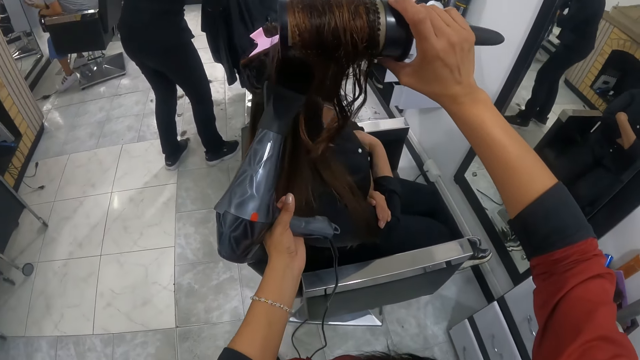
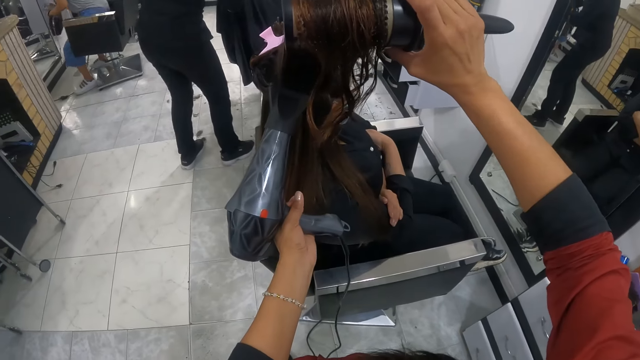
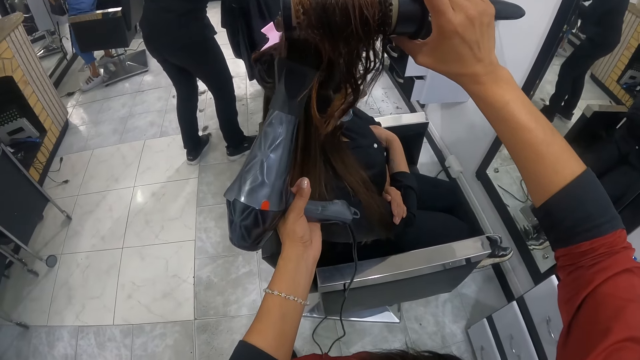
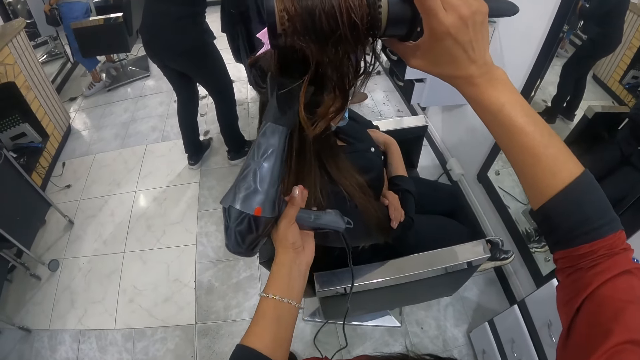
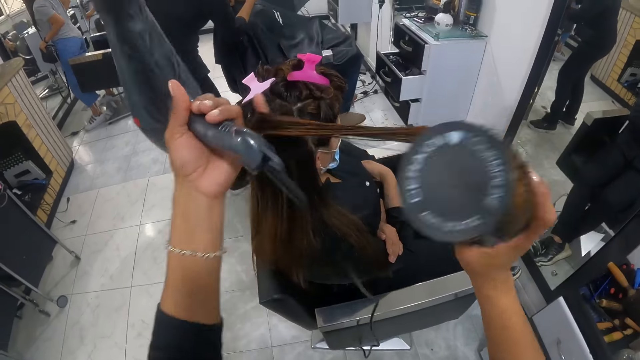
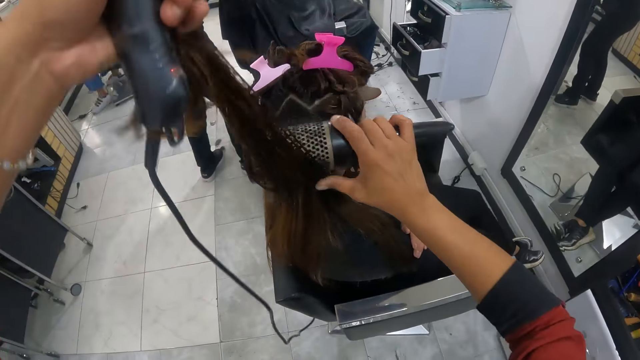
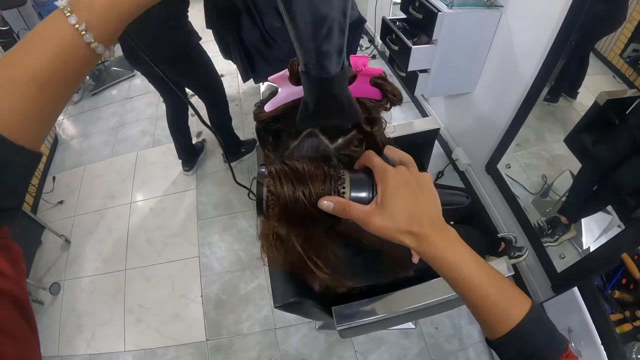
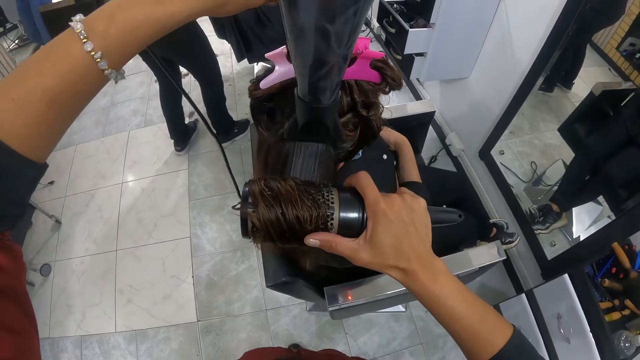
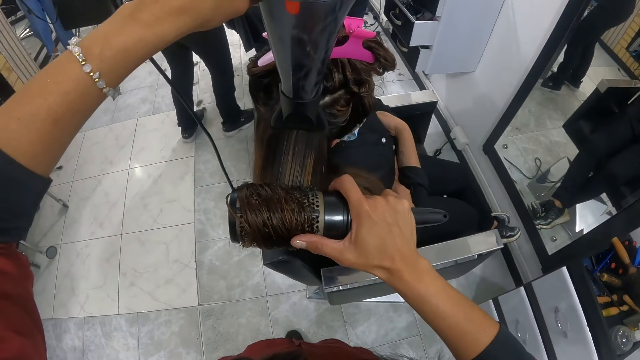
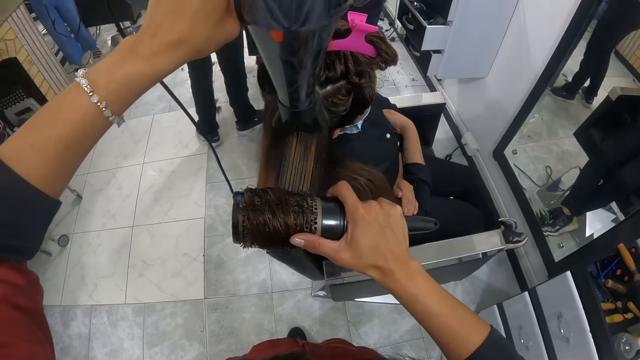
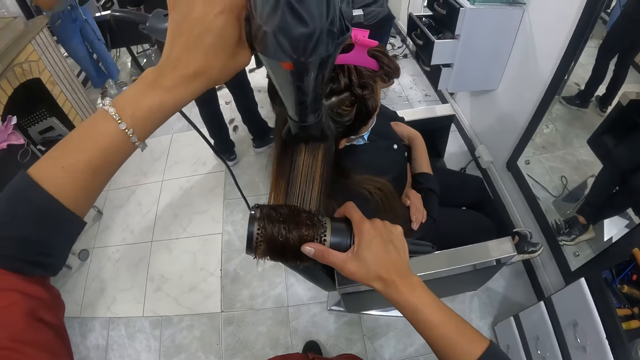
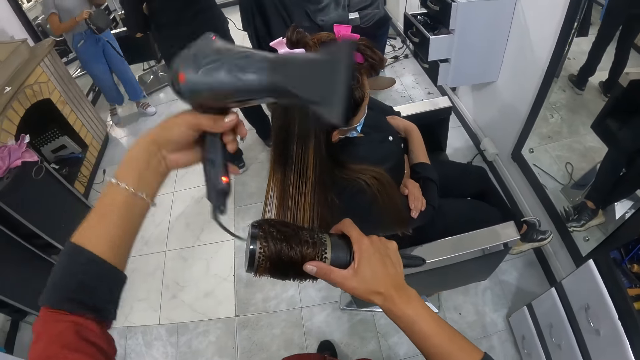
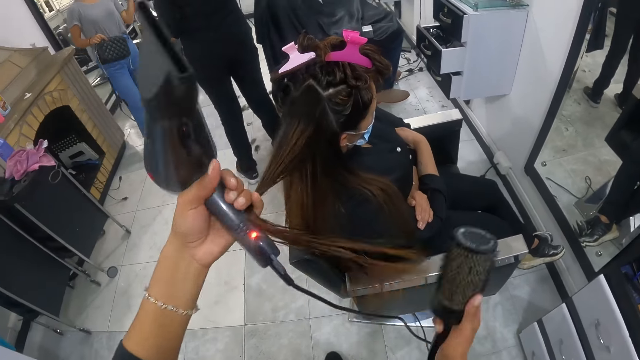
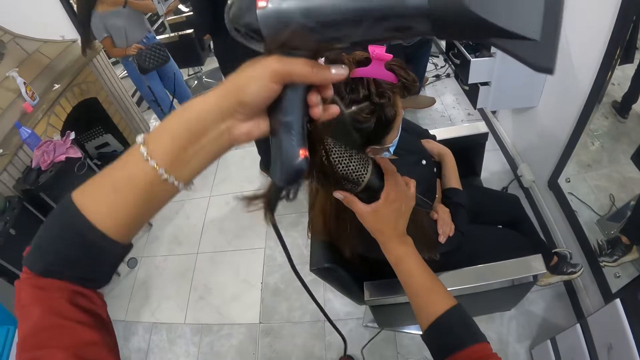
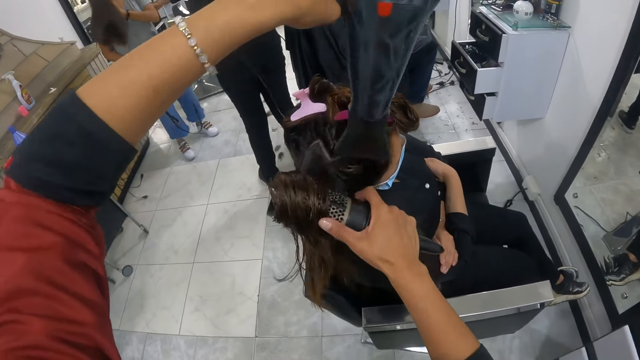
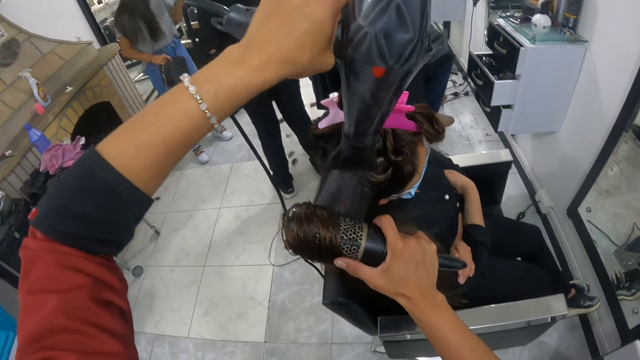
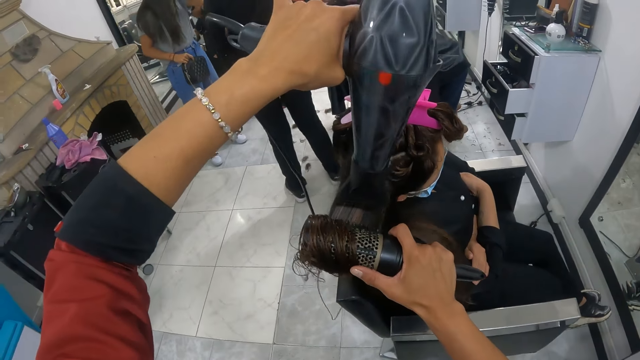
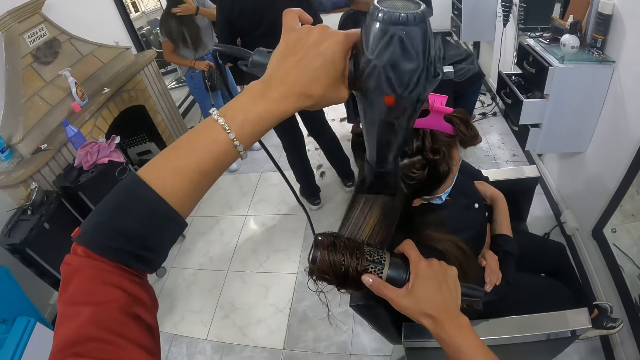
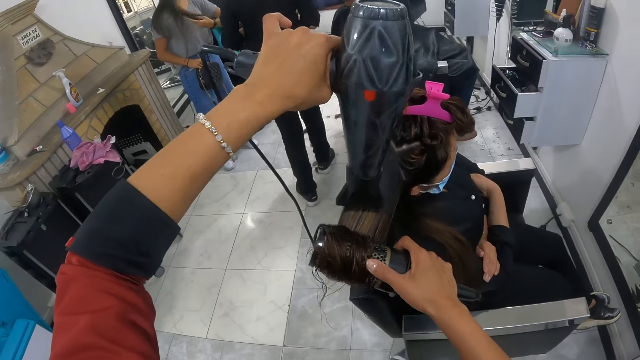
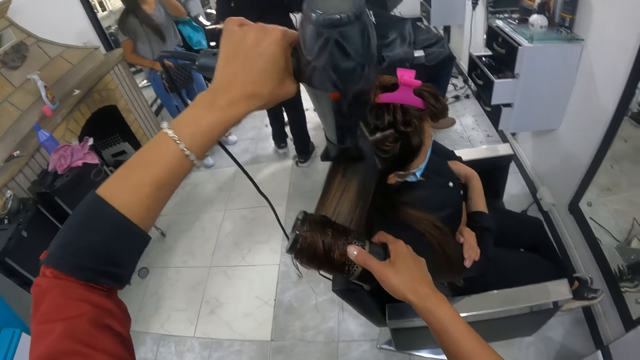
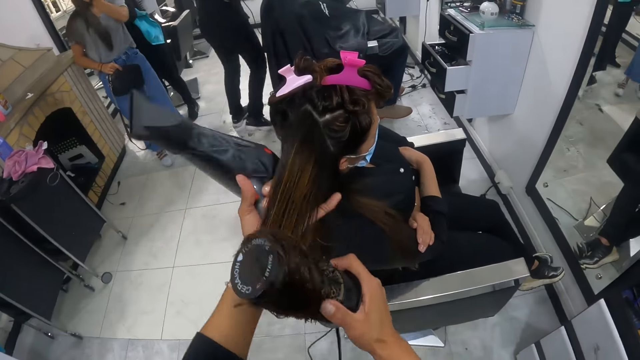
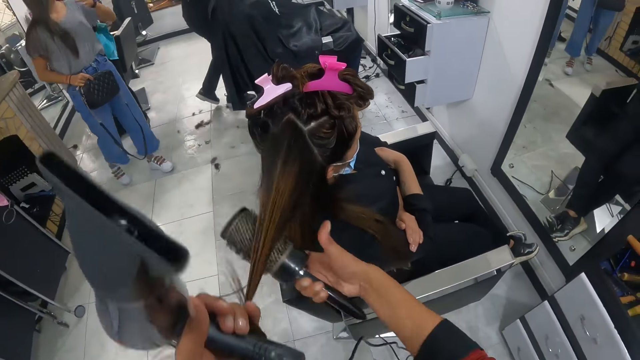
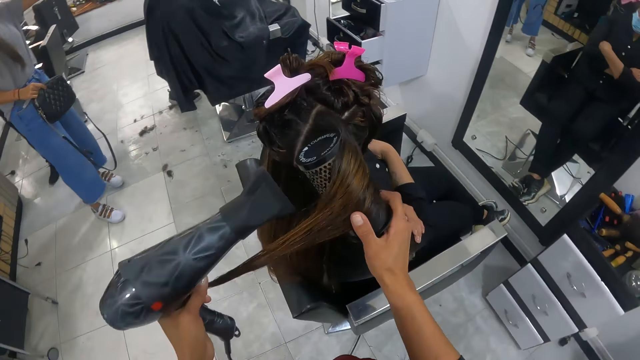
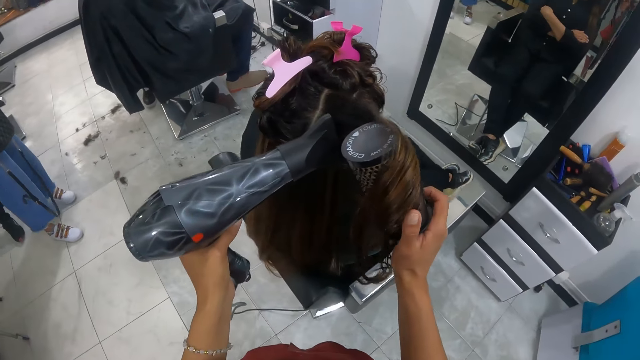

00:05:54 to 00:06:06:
The woman stands from a chair. The camera wearer walks away from the chair. The woman adjusts her hair with her hands.

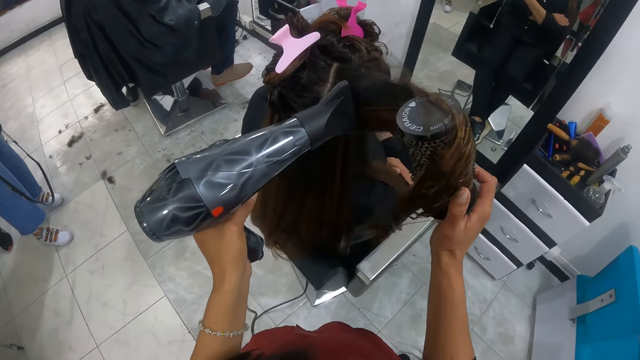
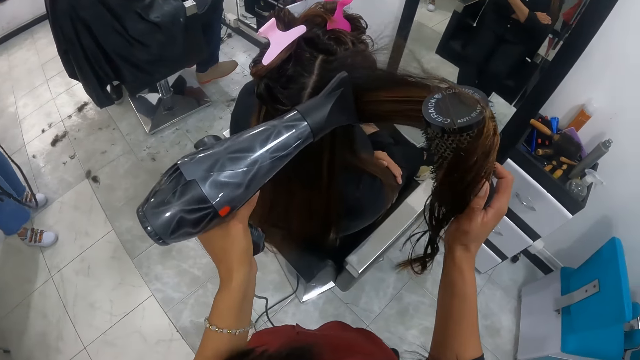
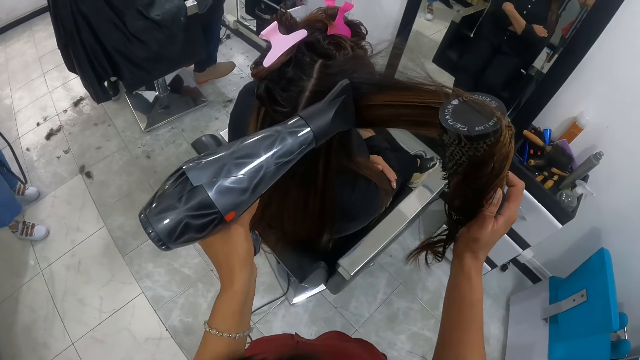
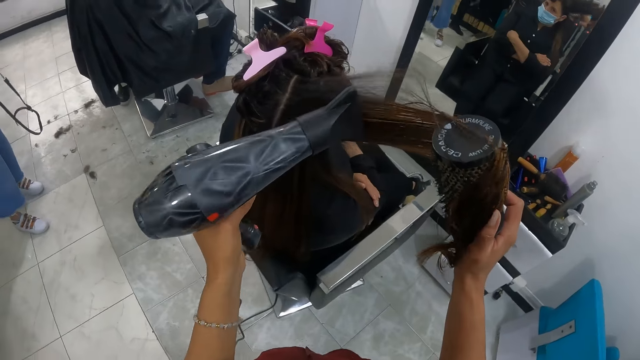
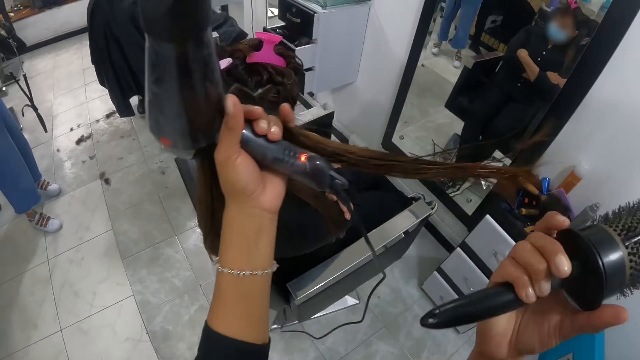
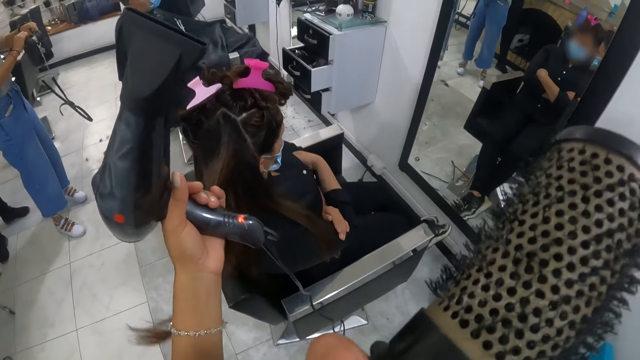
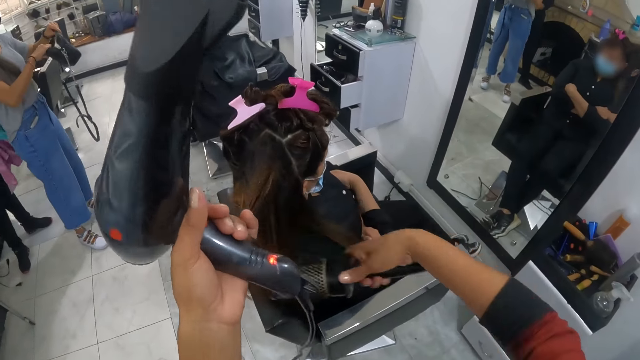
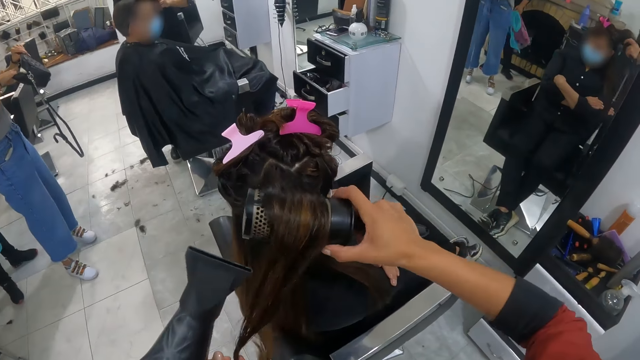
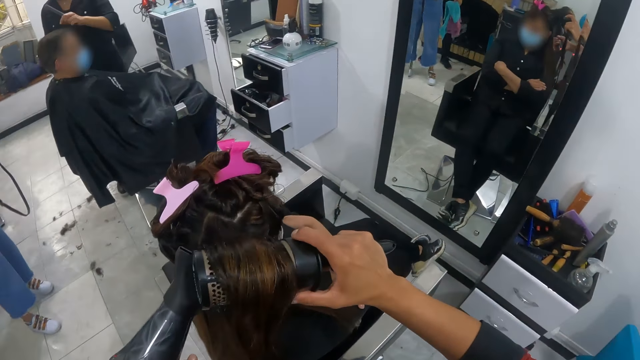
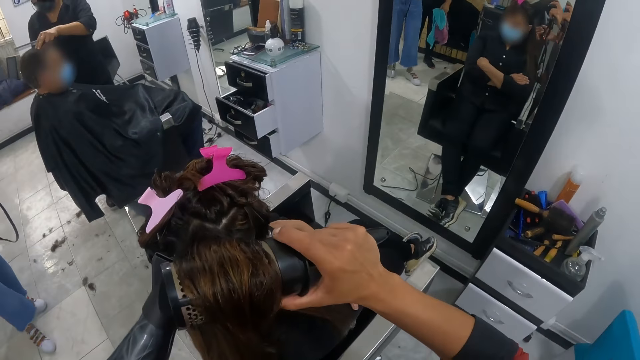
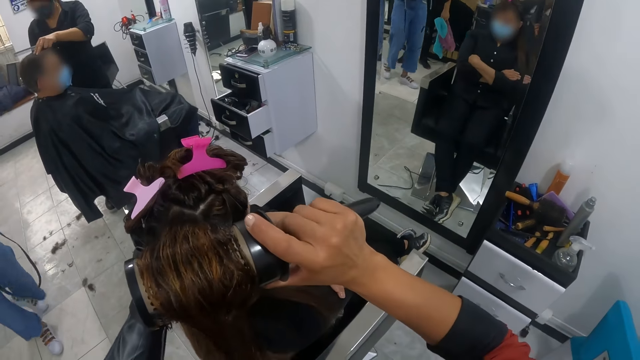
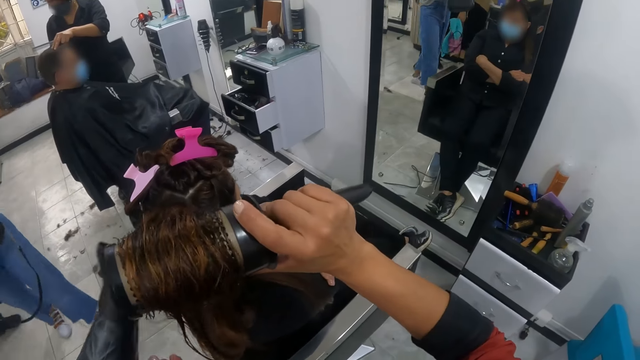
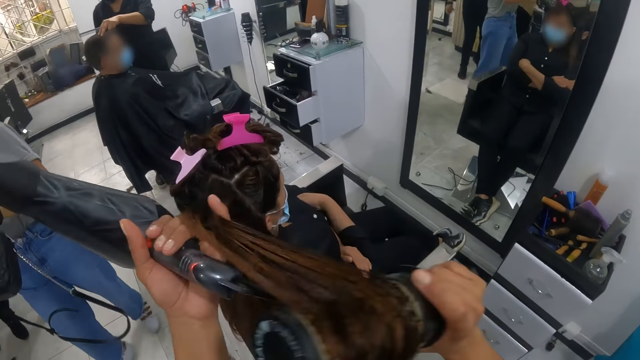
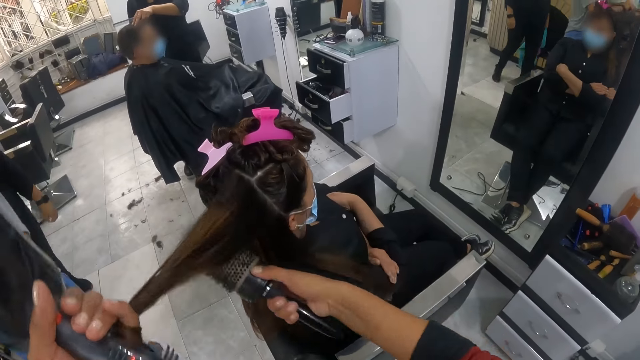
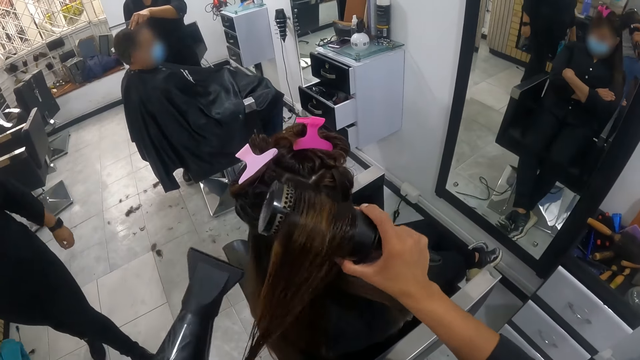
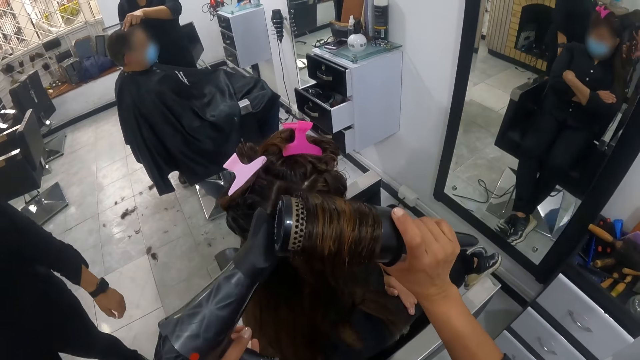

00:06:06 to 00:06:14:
The woman opens her bag with her hands. The camera wearer scratches her face. The woman puts her right hand in her bag. The camera wearer straightens the client's hair with a blow-dry and a hair straightener comb. The woman walks past the camera wearer.
